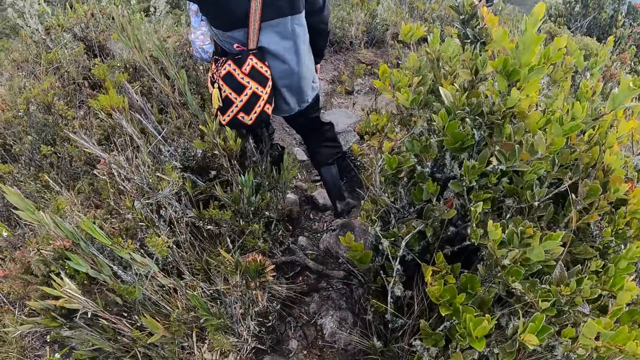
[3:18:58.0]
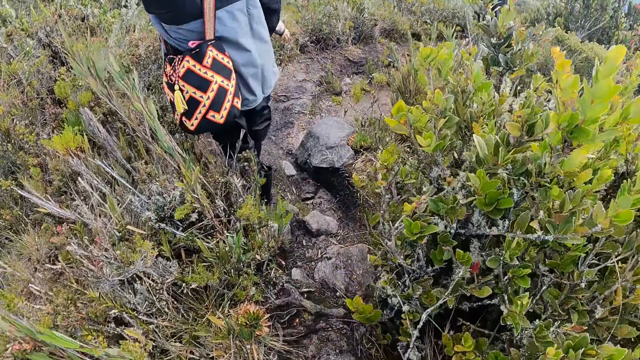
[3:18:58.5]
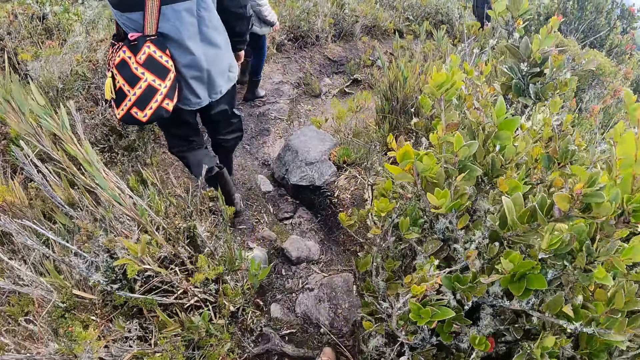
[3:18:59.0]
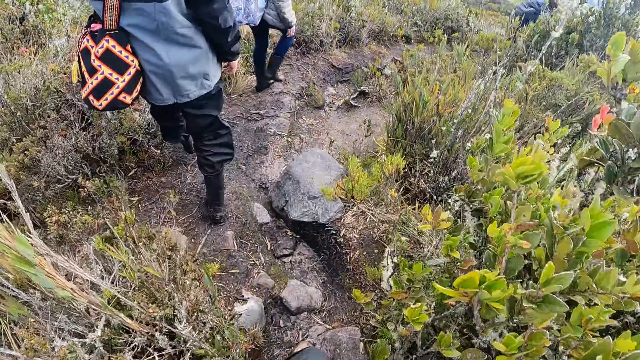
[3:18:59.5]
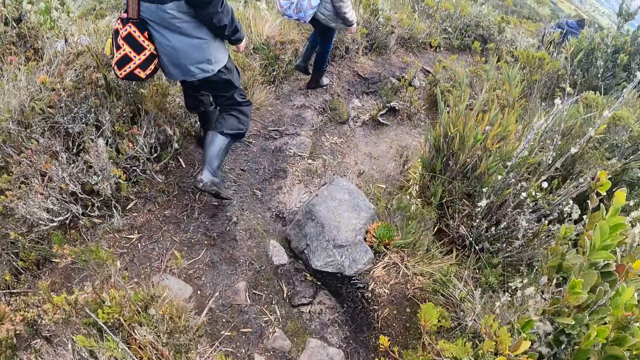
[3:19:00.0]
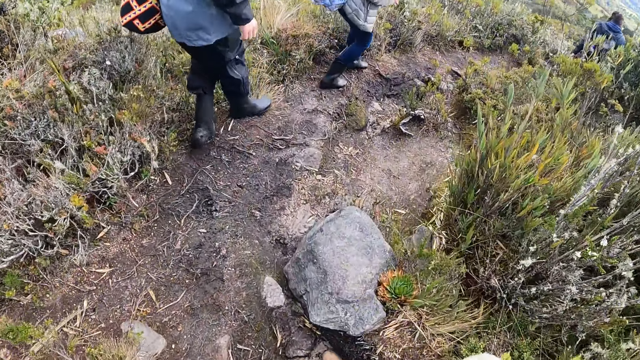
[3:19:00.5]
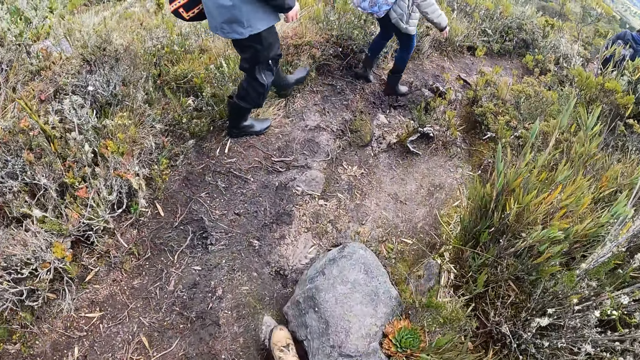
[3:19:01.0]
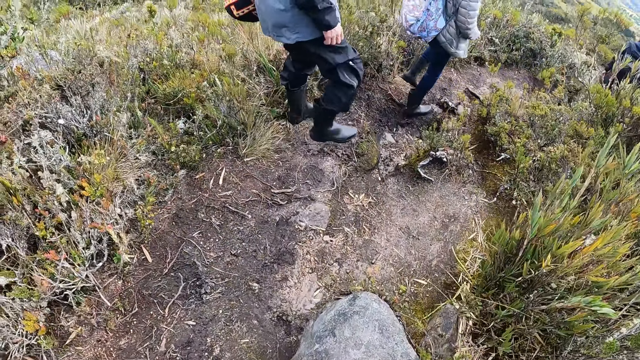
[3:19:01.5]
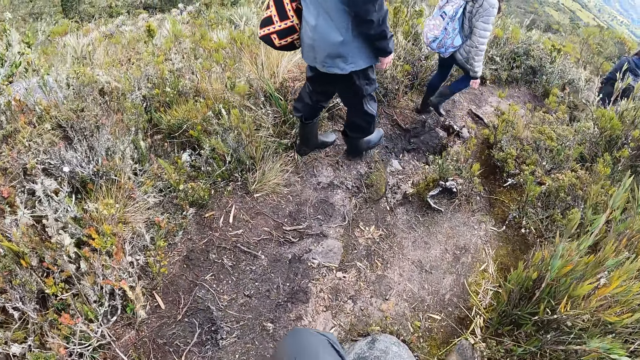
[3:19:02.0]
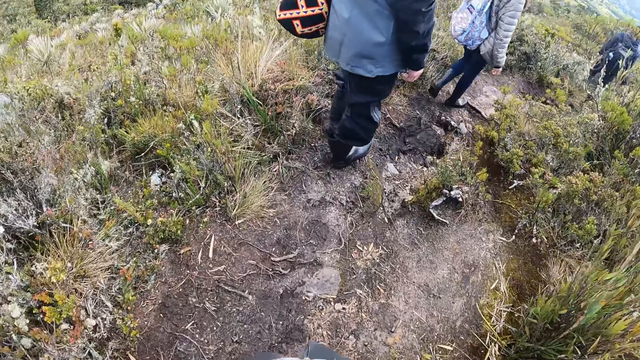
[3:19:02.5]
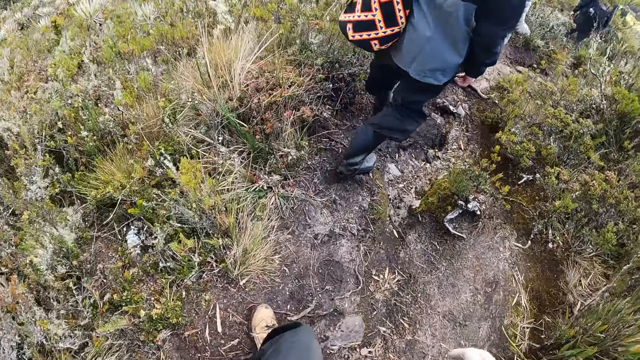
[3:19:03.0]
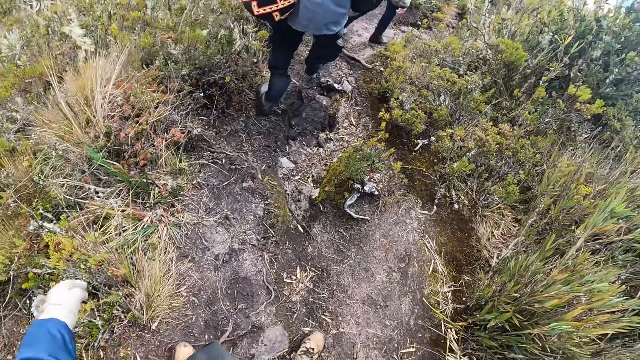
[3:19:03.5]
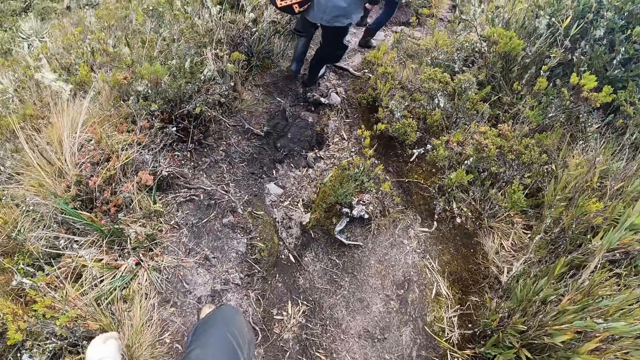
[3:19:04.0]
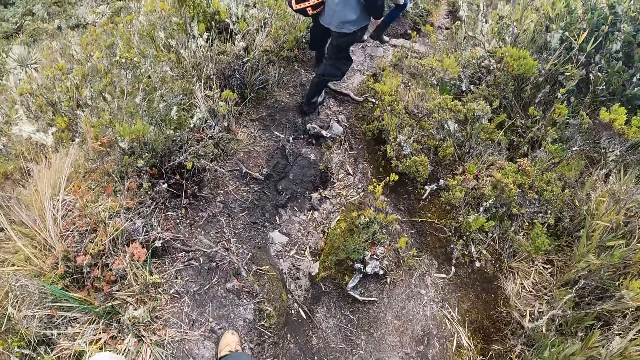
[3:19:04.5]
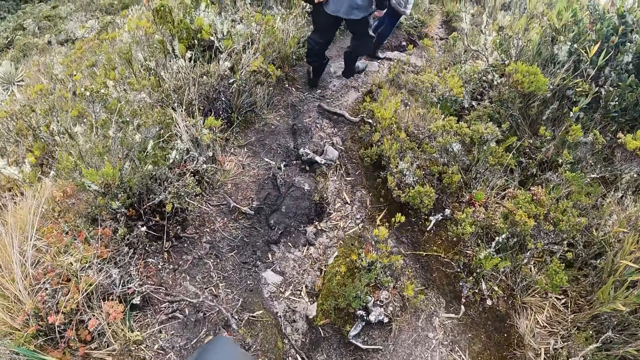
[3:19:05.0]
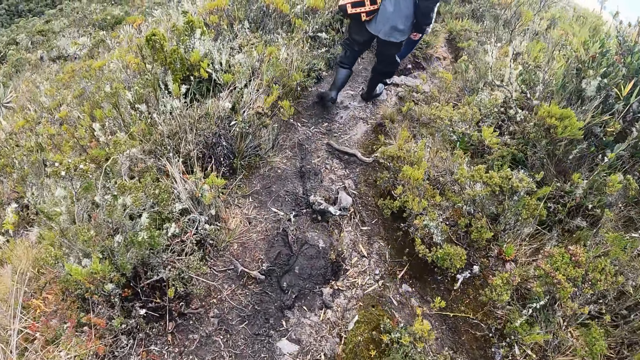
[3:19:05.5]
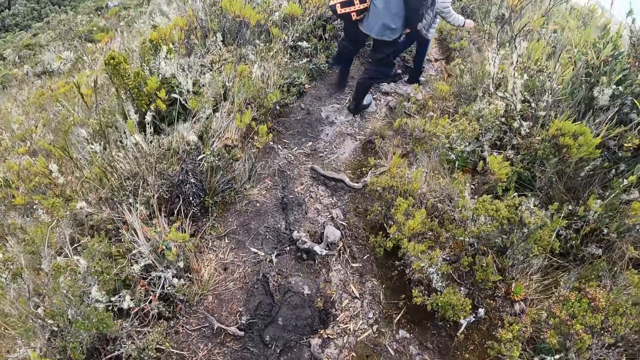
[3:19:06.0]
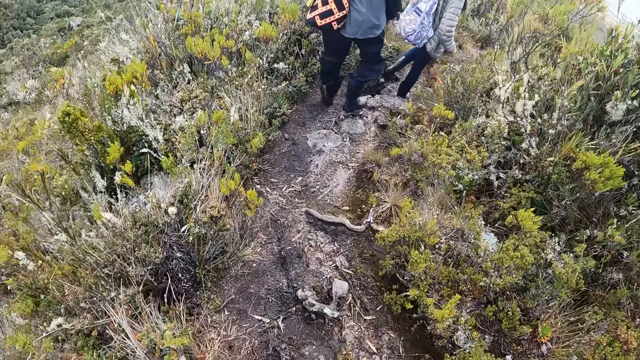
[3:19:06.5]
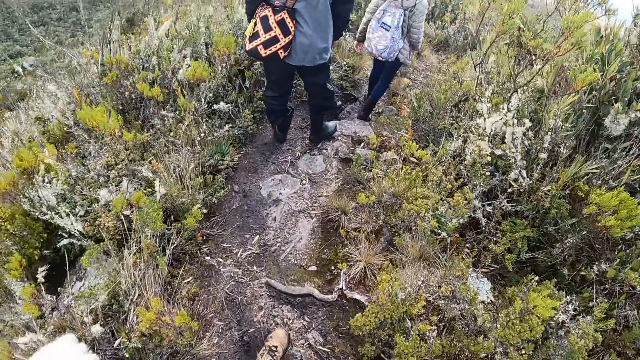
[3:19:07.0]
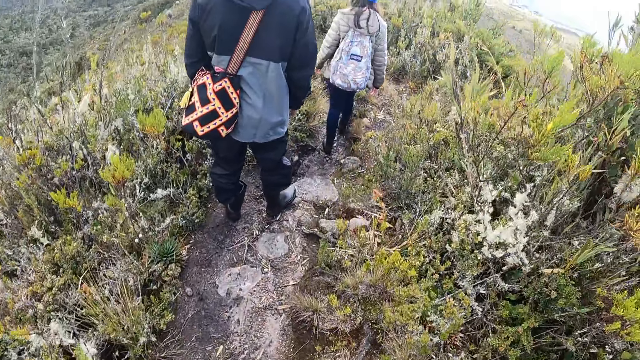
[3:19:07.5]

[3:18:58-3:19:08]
The camera wearer lifts the hand up and walks.

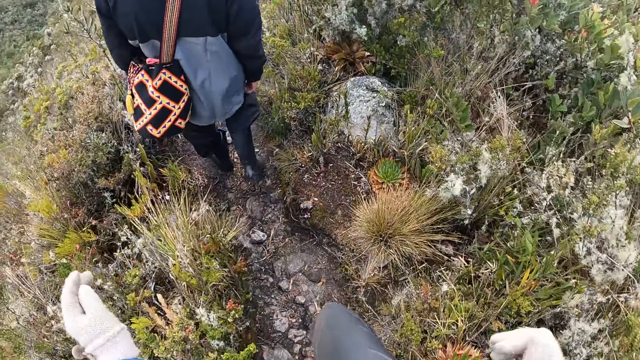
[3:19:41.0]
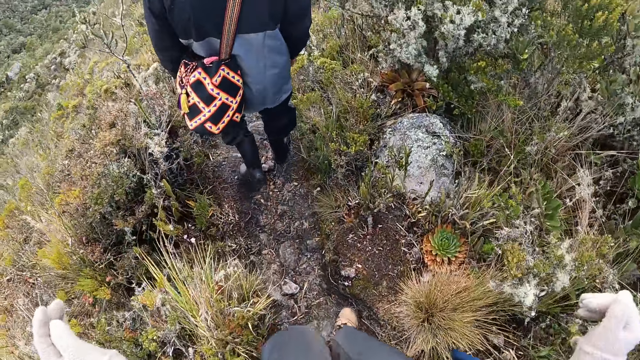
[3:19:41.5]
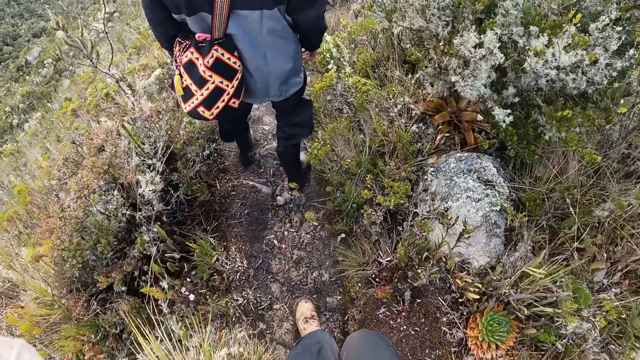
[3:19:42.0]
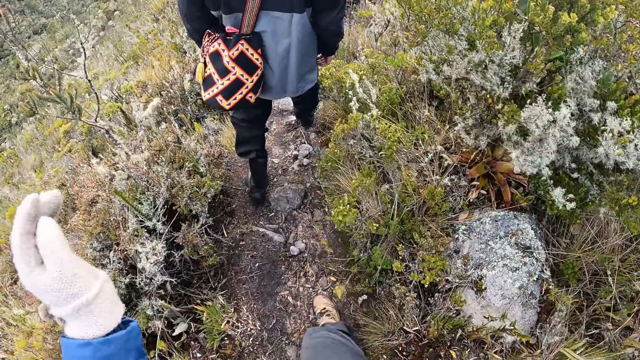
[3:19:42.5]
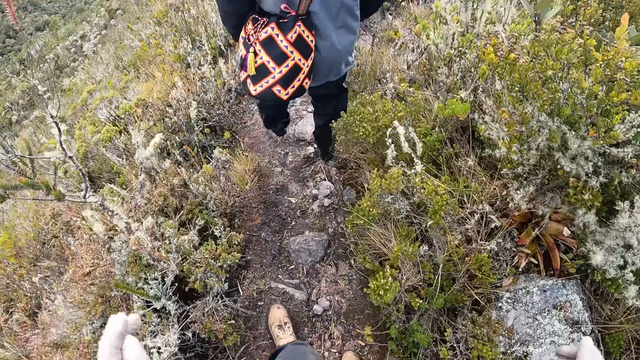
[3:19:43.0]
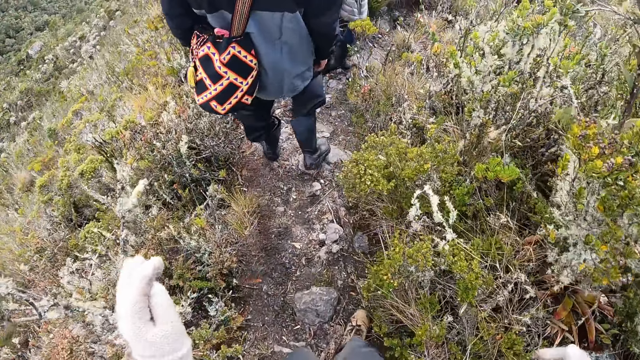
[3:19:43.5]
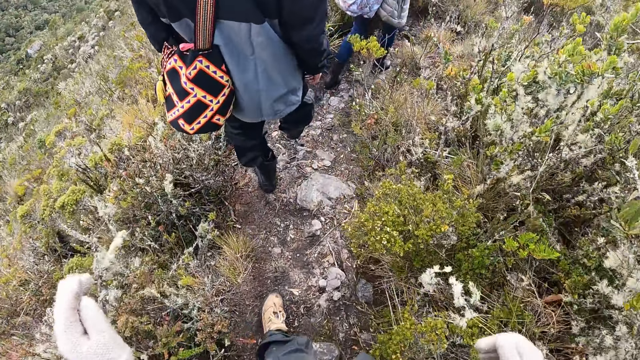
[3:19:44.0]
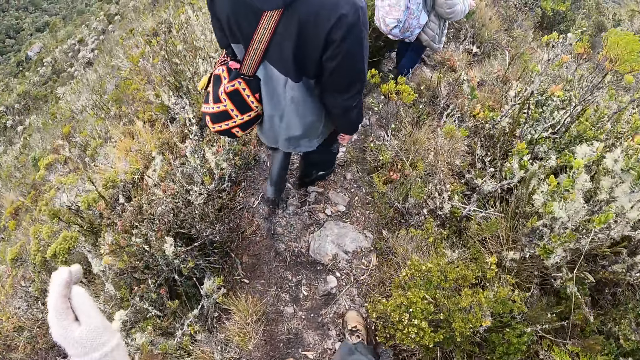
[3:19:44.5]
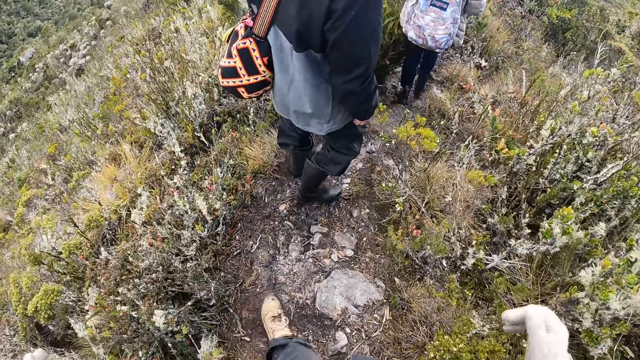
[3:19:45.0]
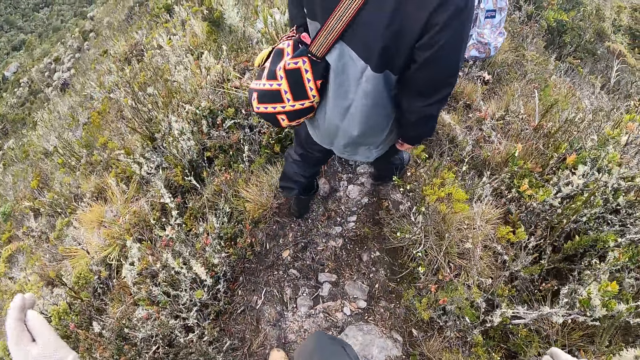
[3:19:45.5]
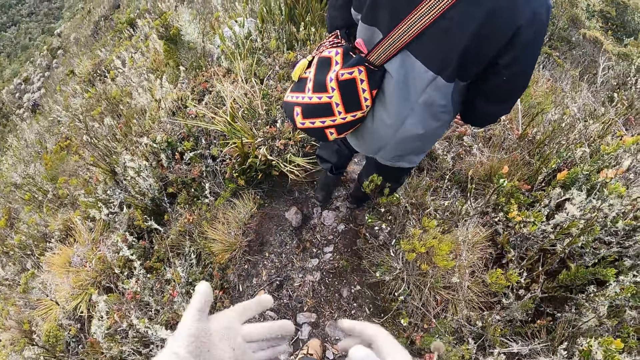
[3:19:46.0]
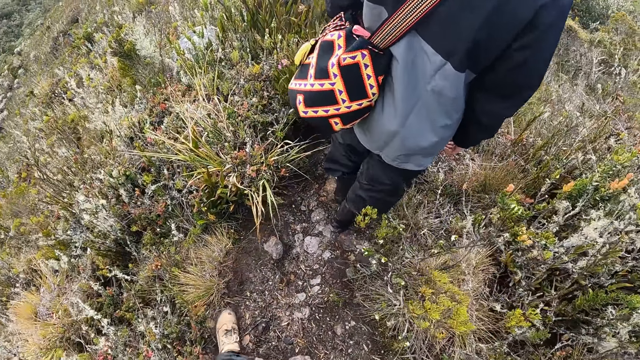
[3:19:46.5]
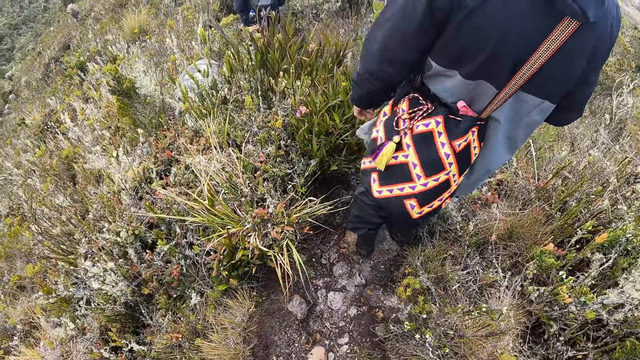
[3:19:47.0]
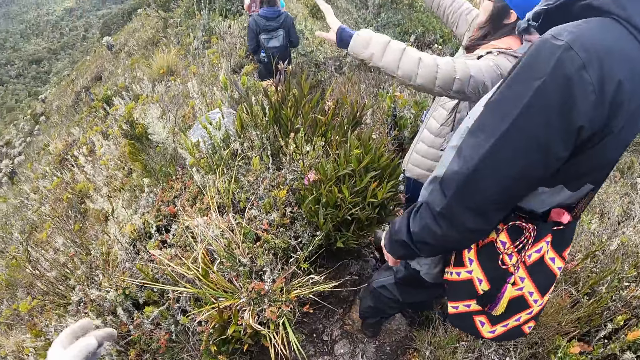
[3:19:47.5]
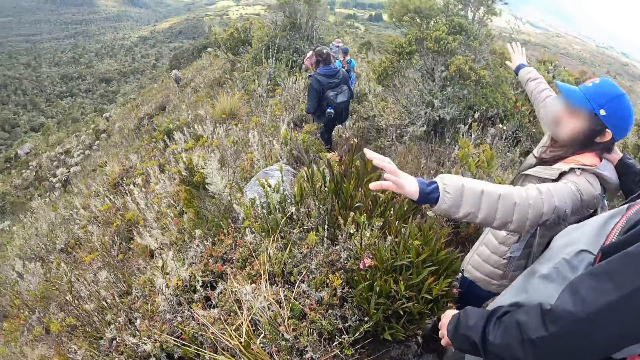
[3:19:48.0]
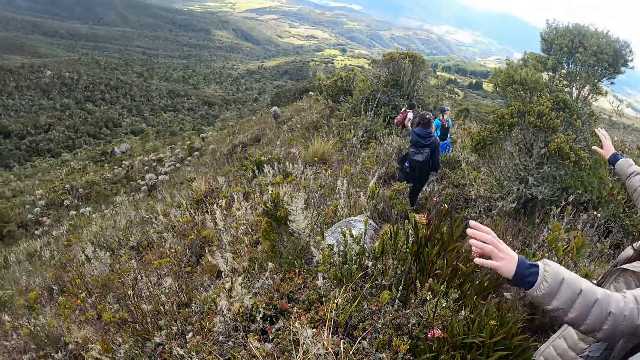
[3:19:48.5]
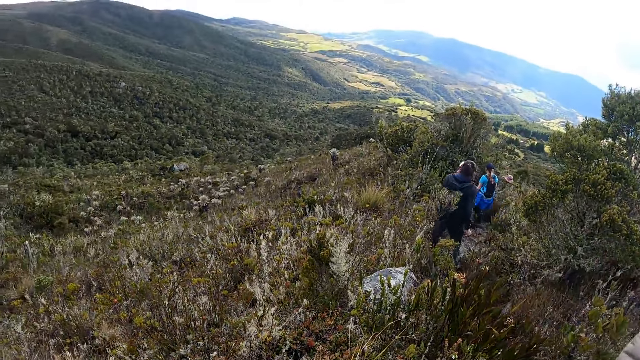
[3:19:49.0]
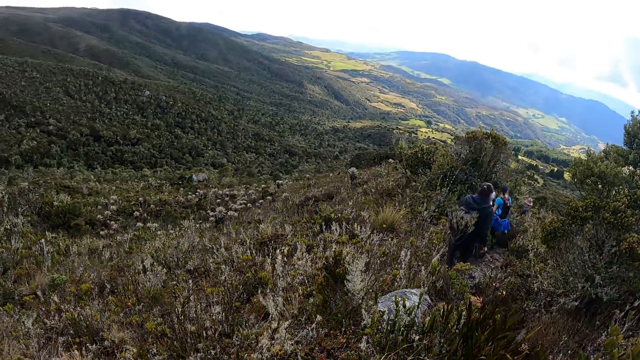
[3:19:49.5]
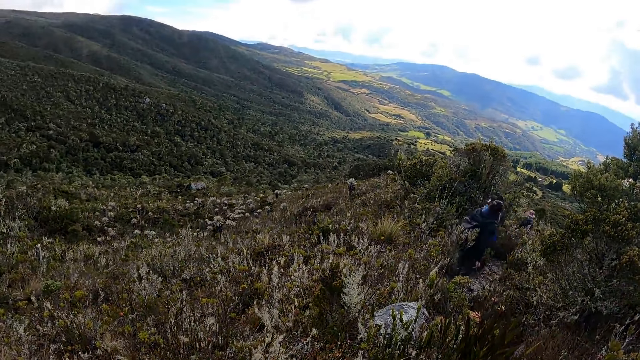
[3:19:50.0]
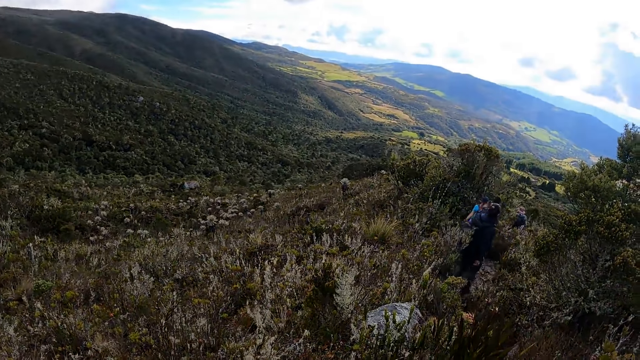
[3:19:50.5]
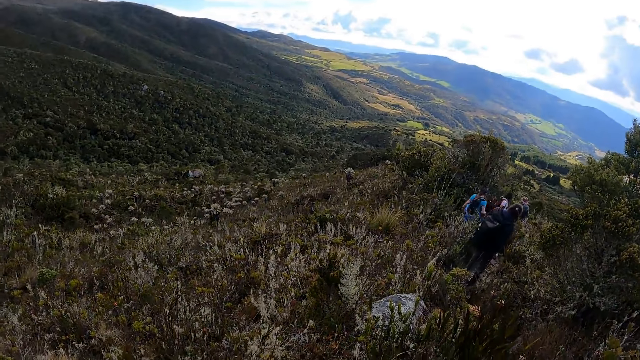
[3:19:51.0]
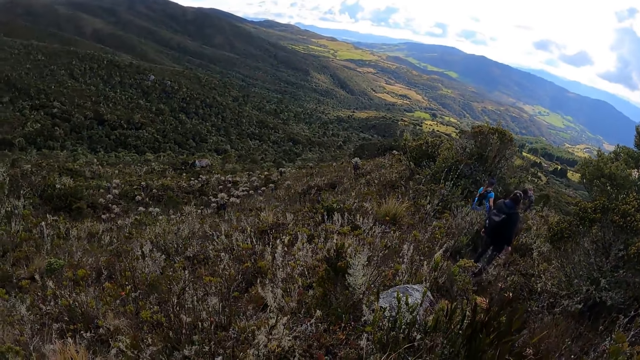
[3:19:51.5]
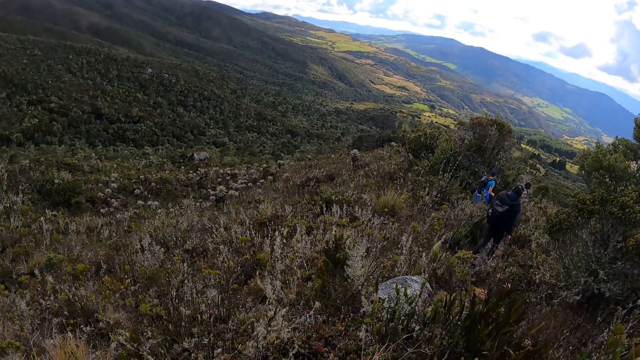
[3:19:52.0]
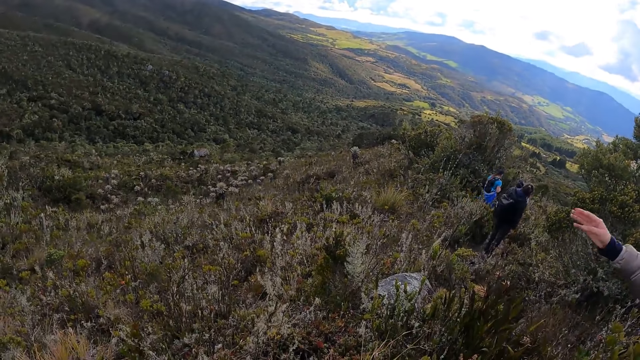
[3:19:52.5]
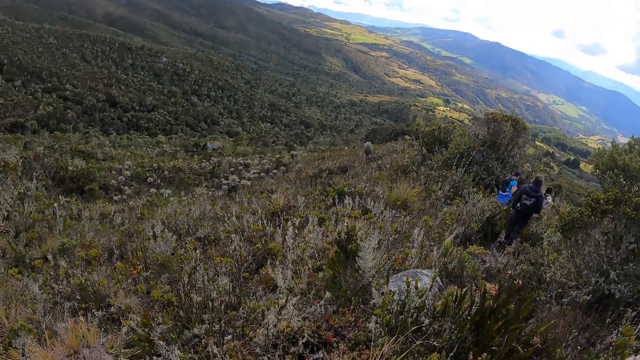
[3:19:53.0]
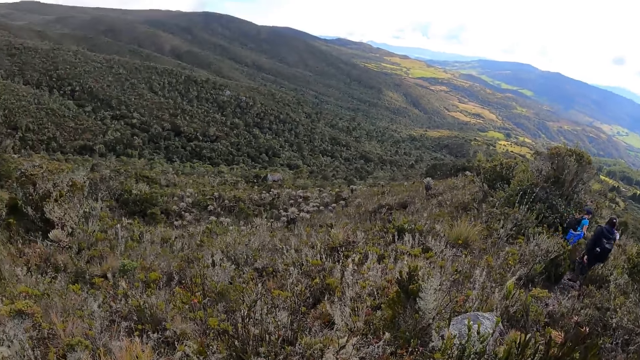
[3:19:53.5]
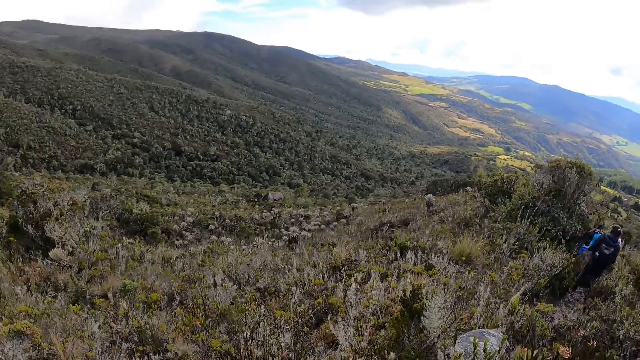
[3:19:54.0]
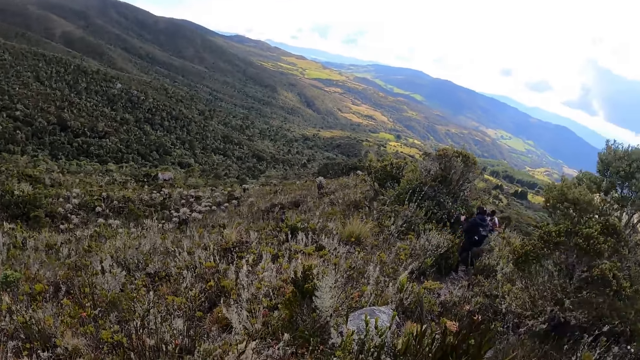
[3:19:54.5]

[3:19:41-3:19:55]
The camera wearer walks and lifts the hand up. He adjusts the glove in his left hand with his right hand. He walks and touches the glove. A woman interacts with the camera wearer and a man. The woman talks in gesture. The camera wearer looks around. He looks around again. The woman talks in gesture.
